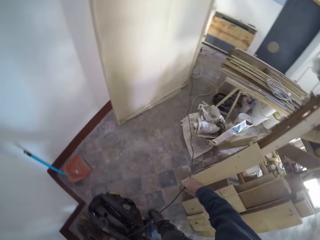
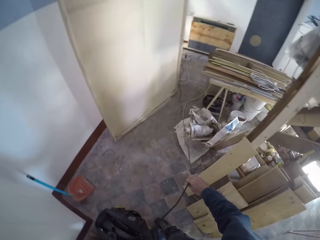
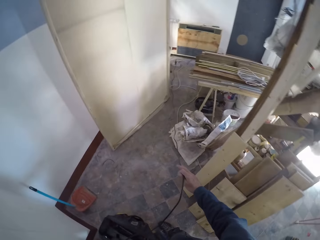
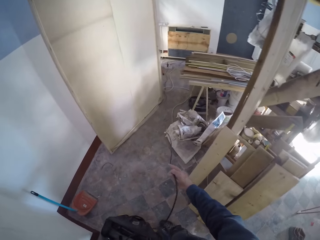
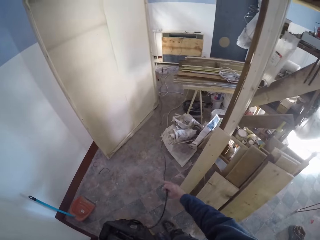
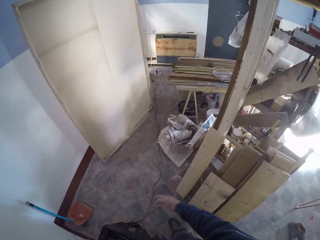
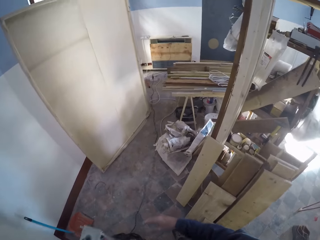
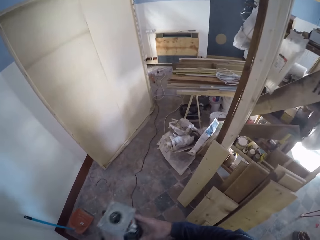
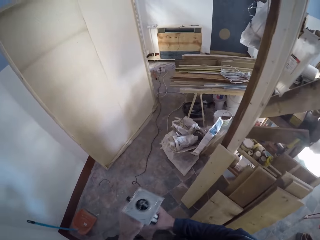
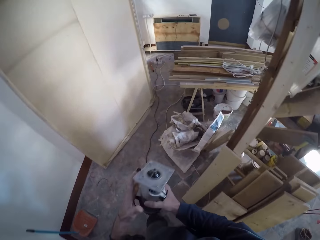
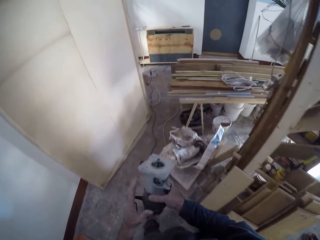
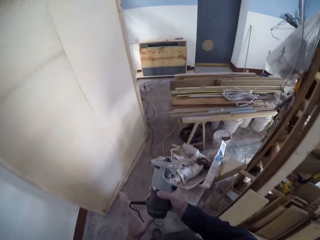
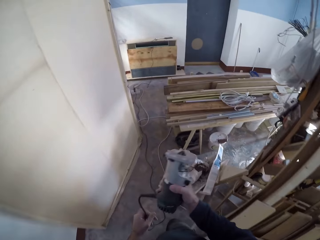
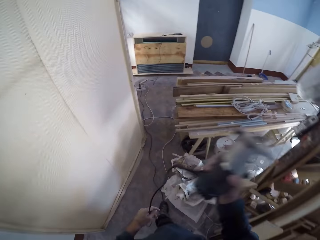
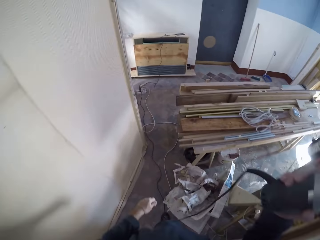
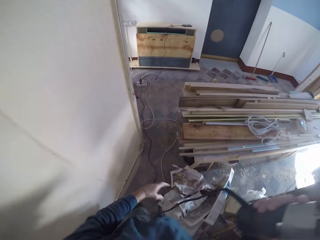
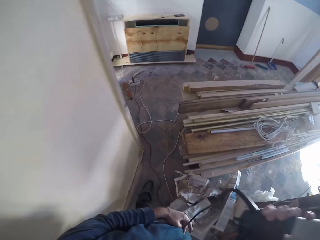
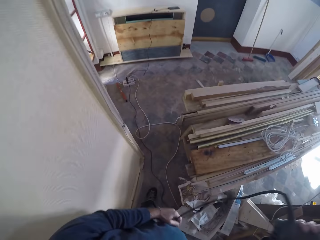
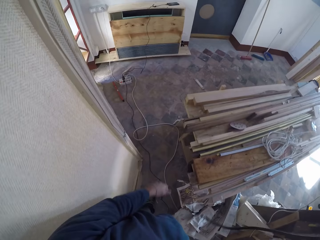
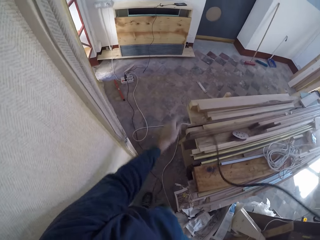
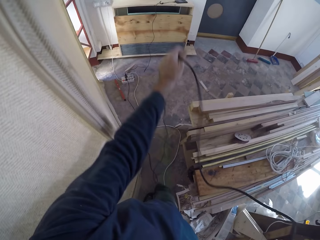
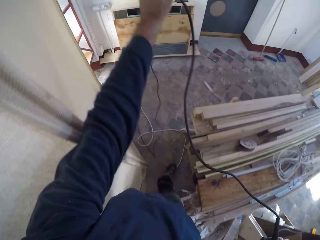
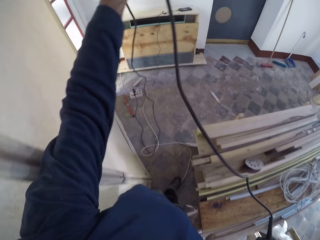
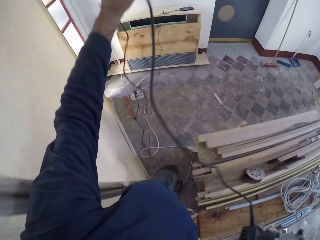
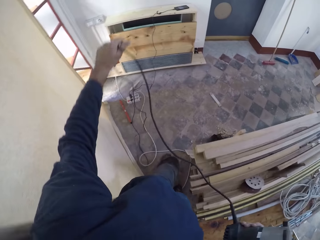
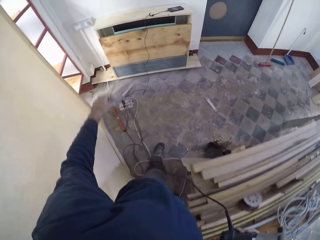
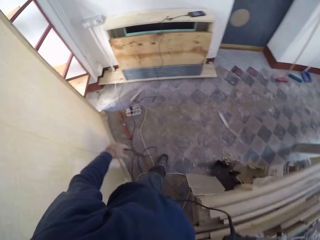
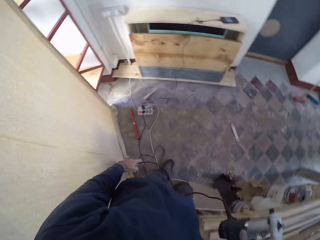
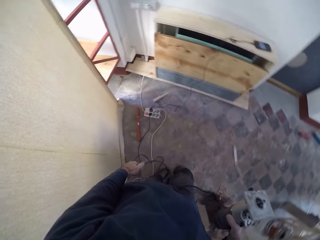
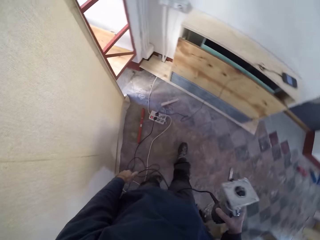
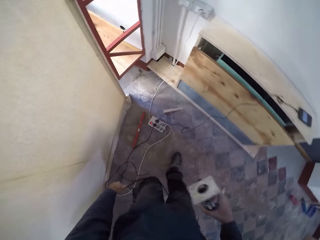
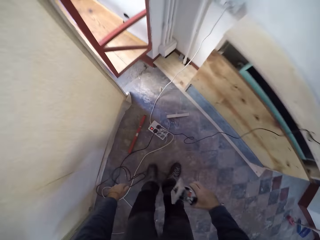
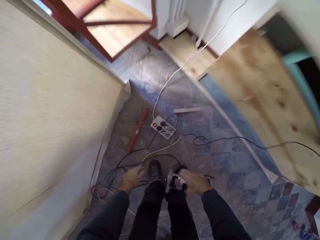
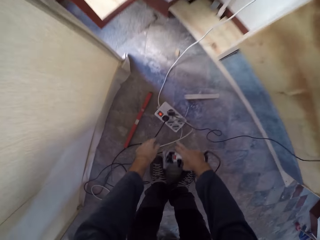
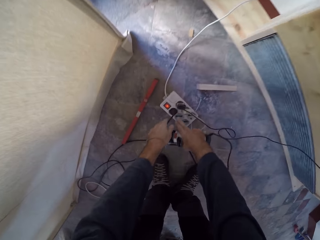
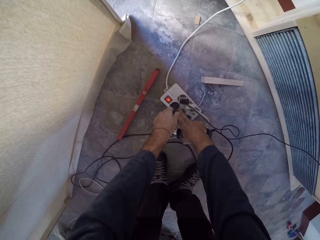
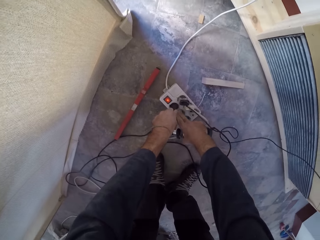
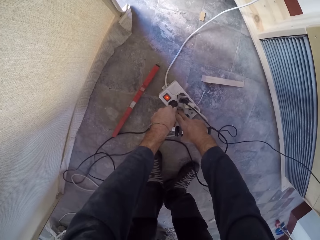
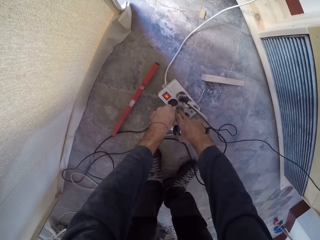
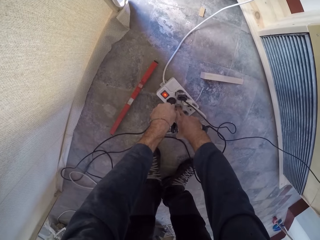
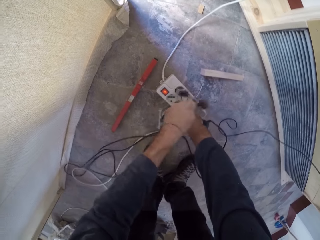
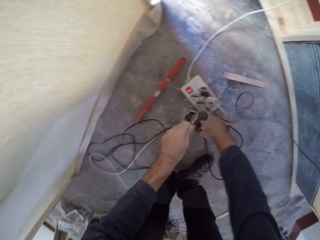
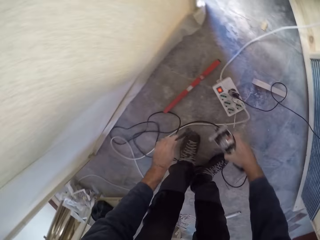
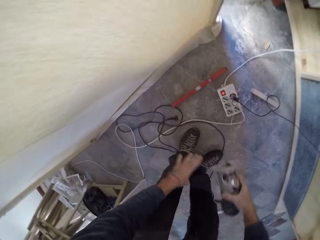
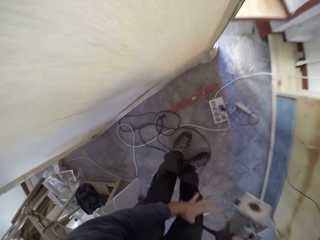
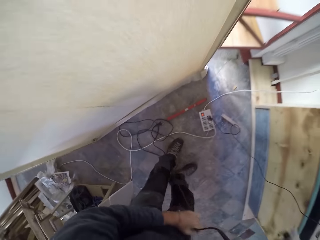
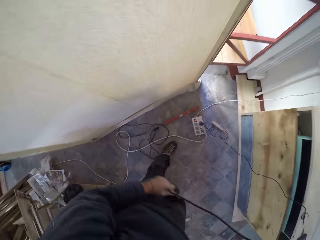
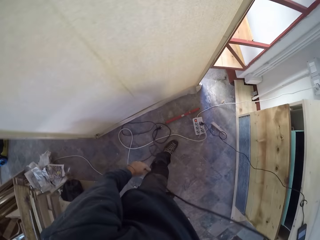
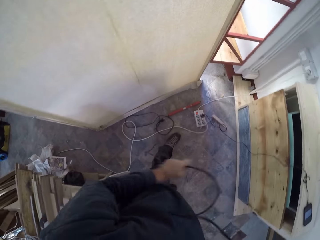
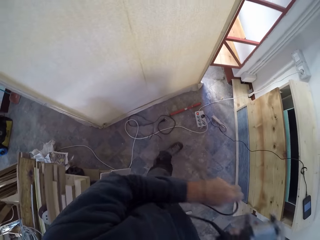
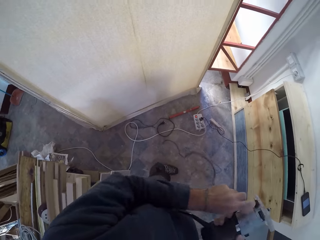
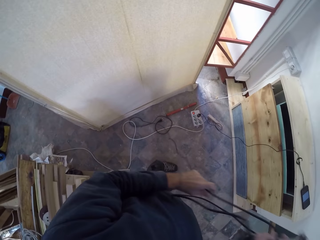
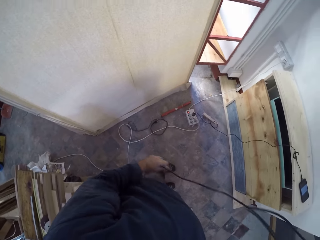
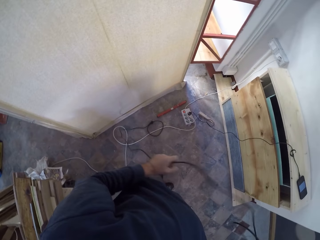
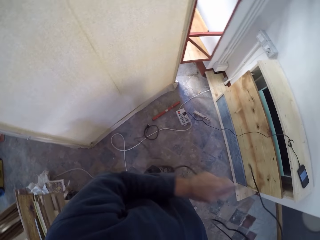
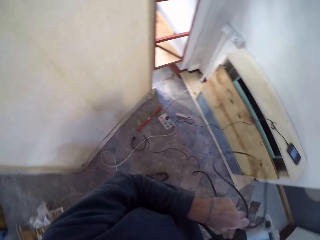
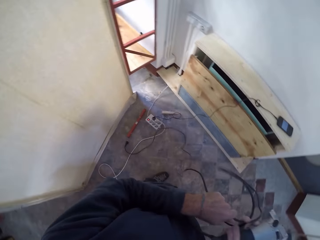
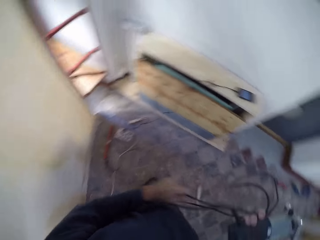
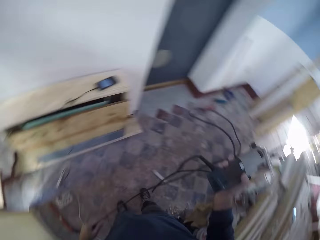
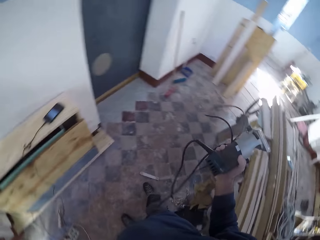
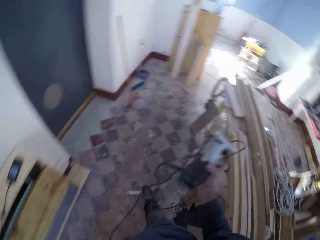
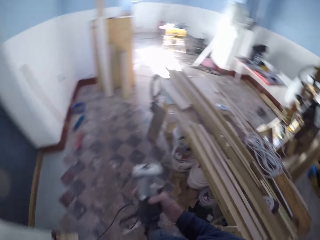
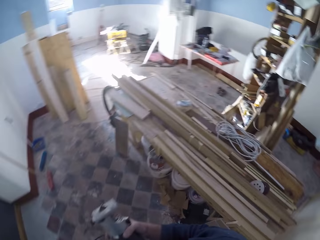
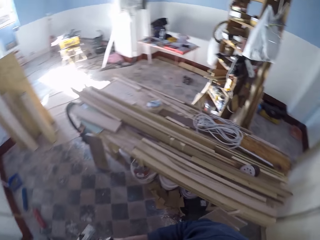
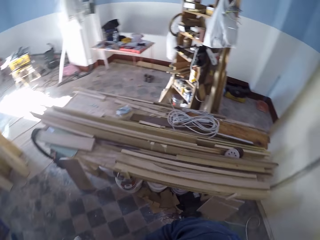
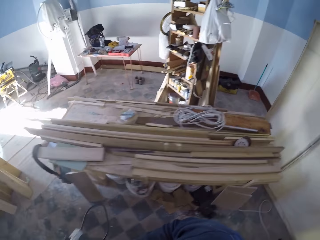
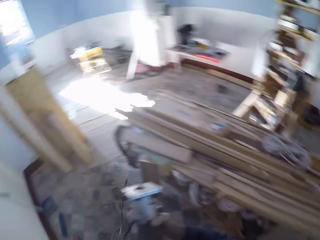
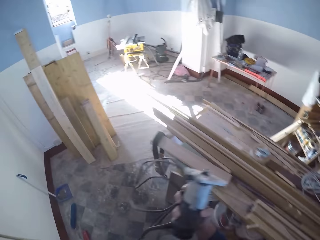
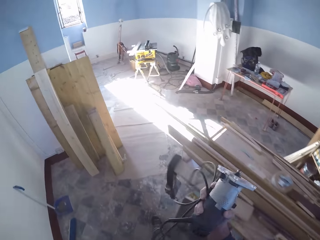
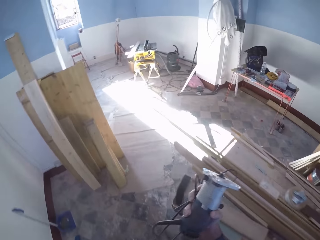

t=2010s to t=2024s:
The camera wearer holds the power drill cable with his right hand. He walks in the workshop. He passes the electric sander or power drill from his left hand to his right hand. He adjusts the power drill cable. He takes out a plug from a socket with his left hand. He adjusts the power drill cable.

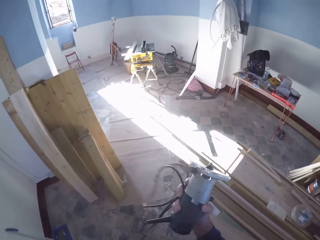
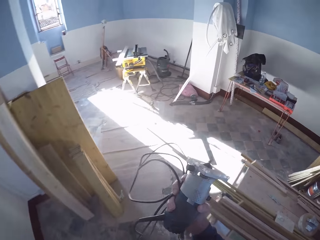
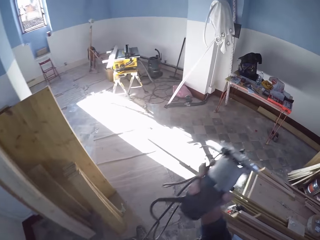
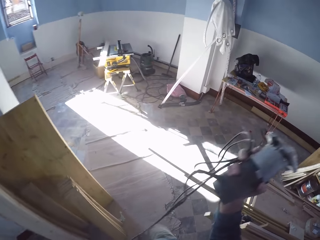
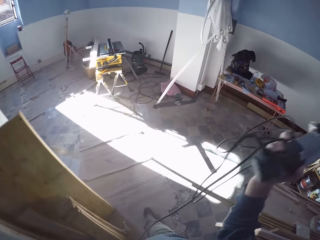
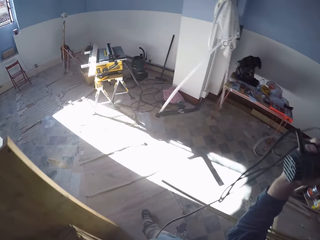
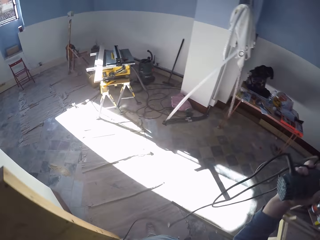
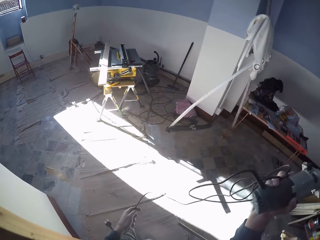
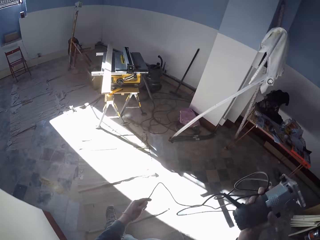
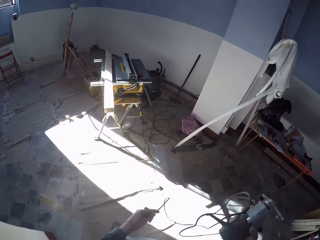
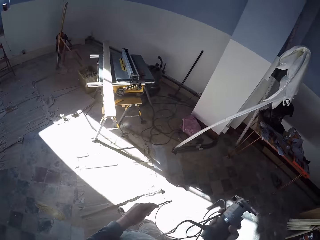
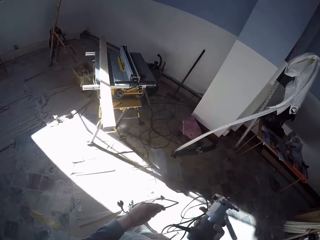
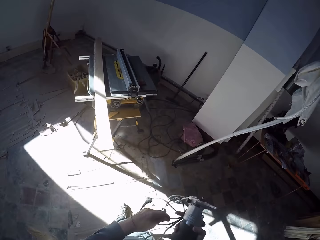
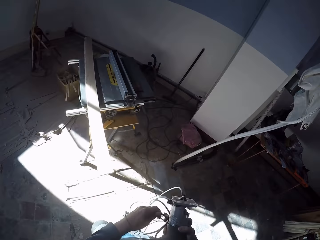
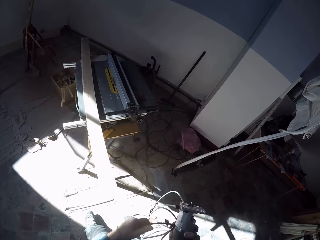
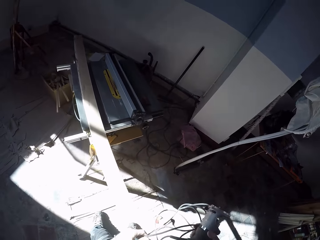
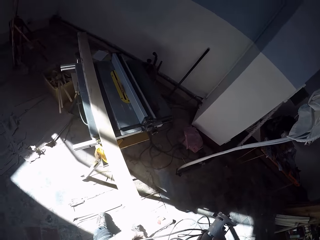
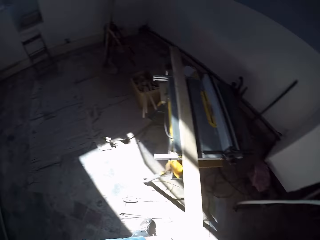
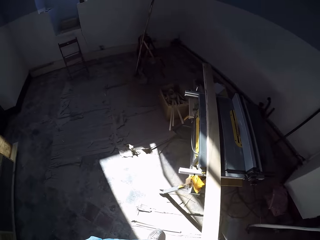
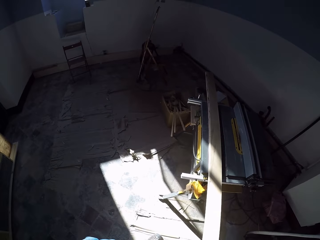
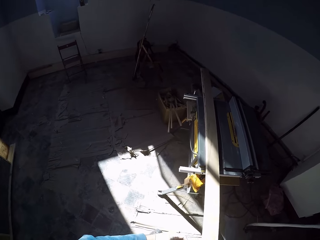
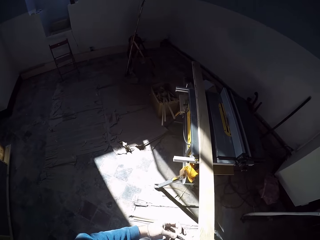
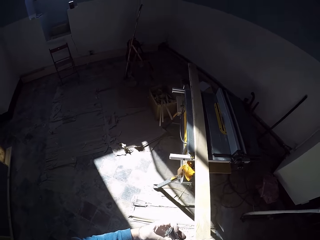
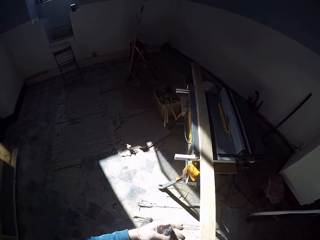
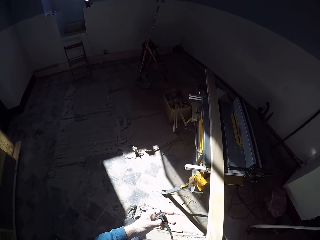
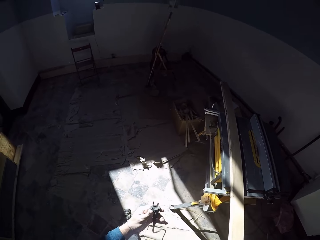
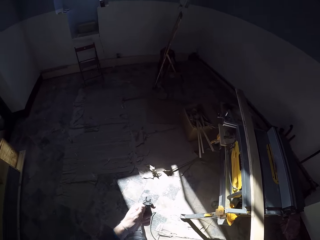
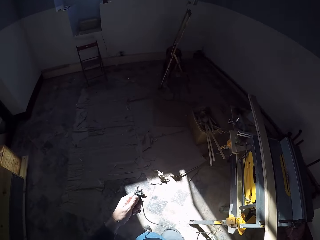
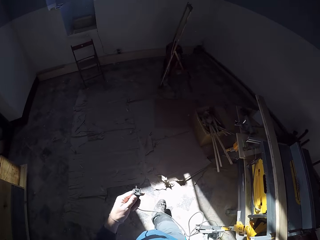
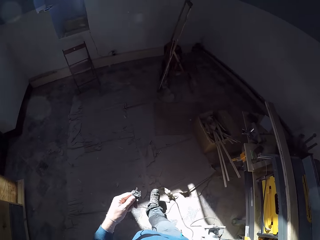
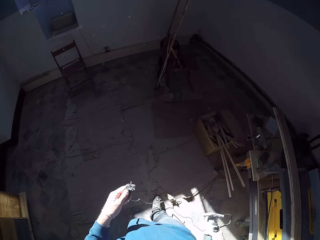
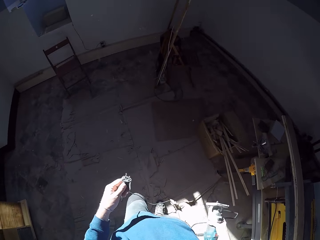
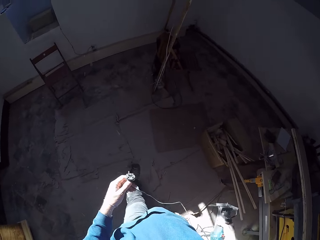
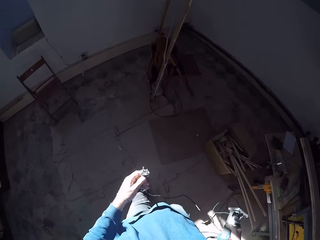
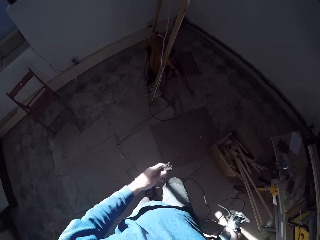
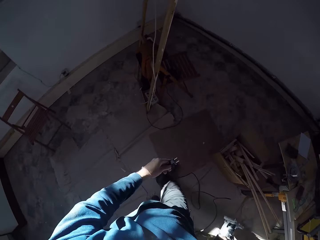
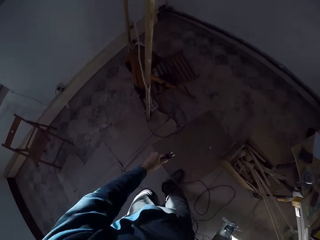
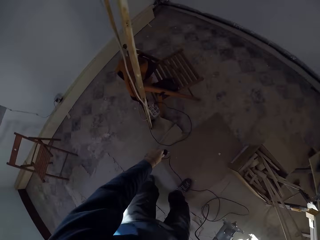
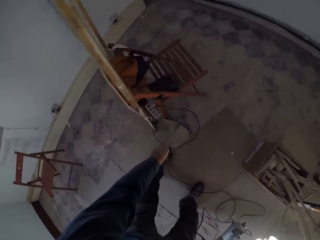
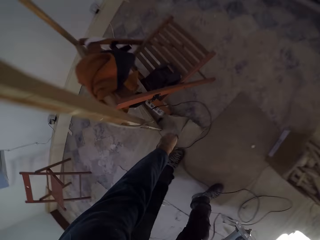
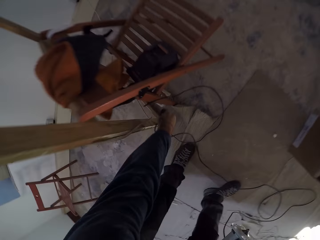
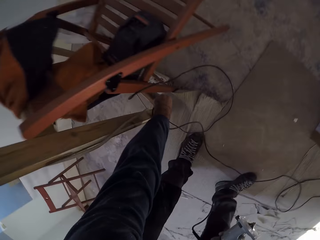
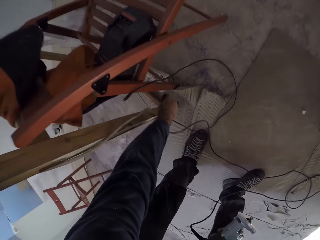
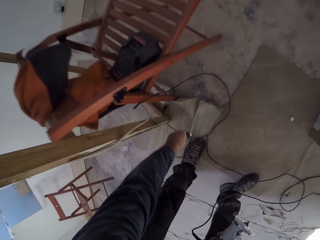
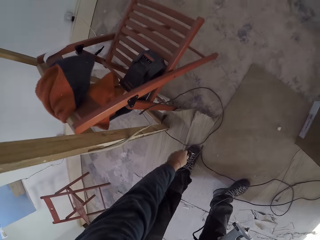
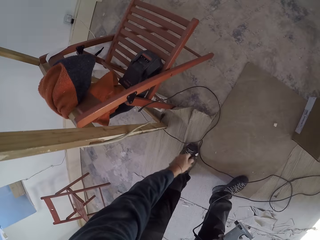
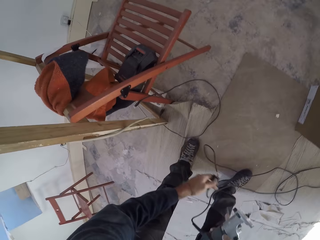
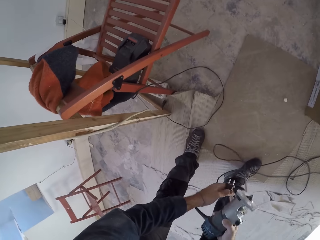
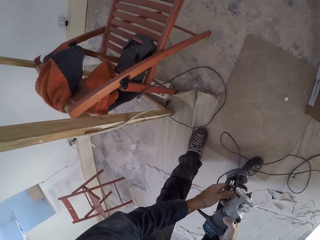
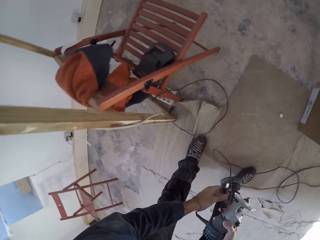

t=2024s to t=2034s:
The camera wearer walks in the workshop.
